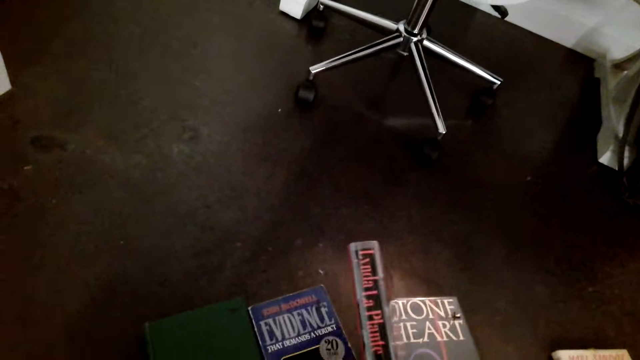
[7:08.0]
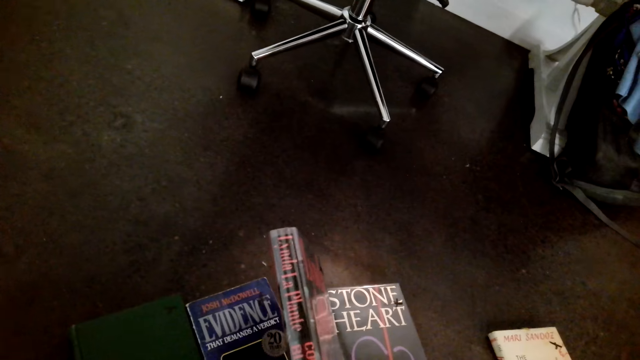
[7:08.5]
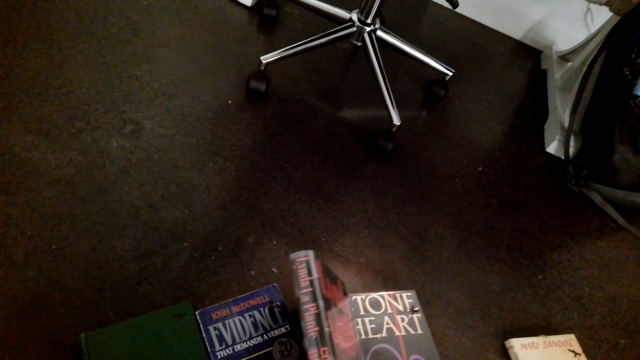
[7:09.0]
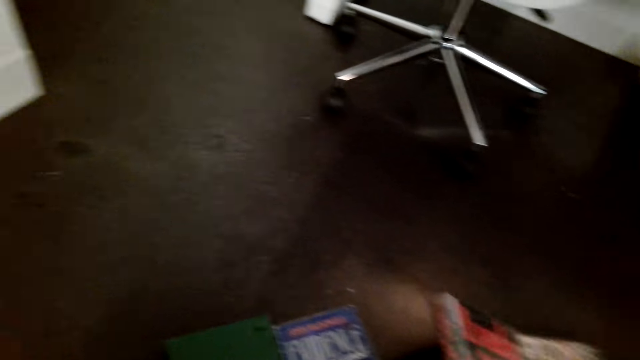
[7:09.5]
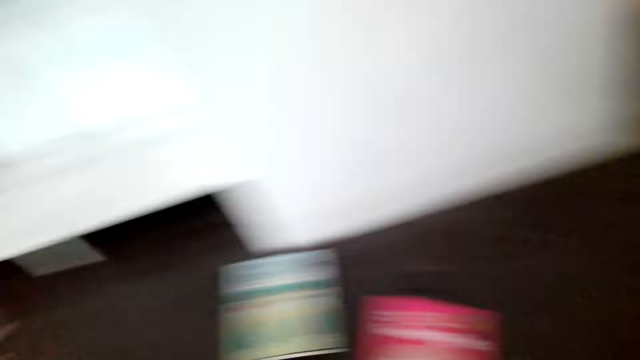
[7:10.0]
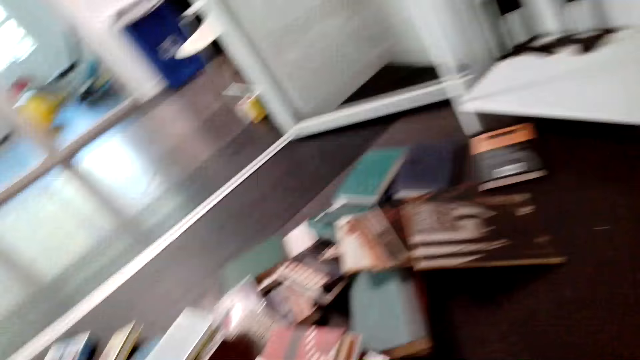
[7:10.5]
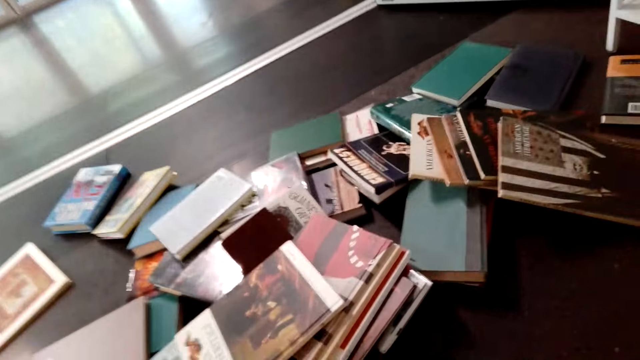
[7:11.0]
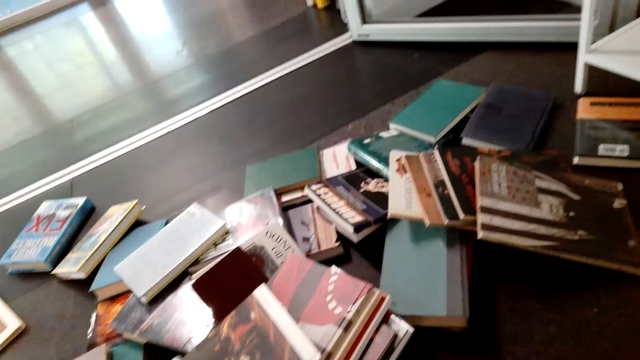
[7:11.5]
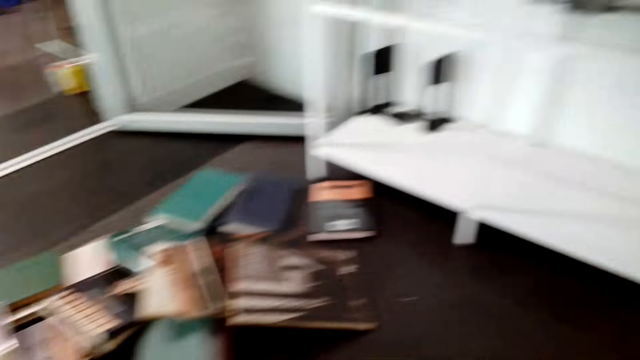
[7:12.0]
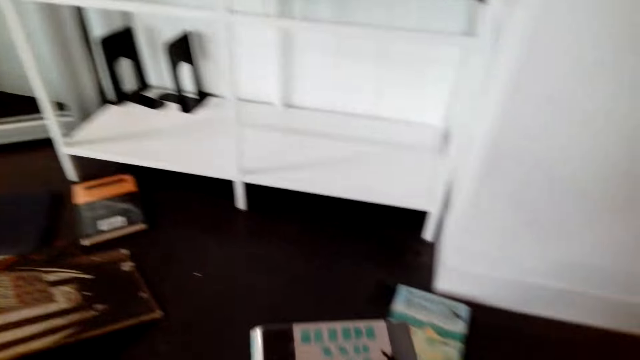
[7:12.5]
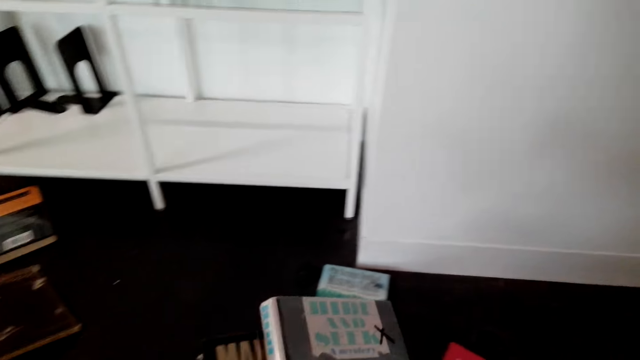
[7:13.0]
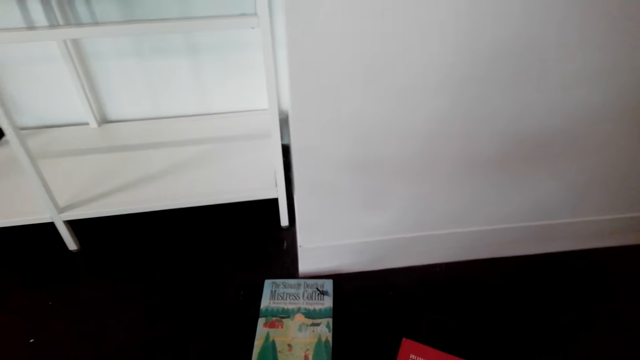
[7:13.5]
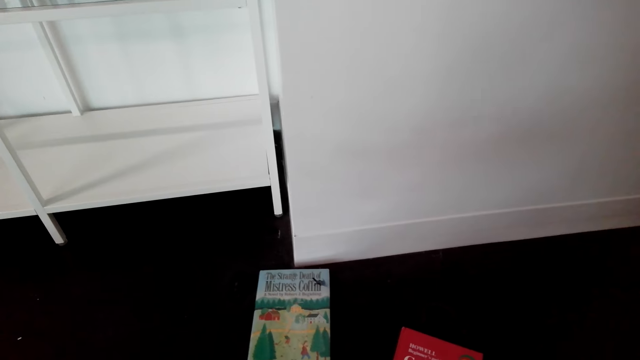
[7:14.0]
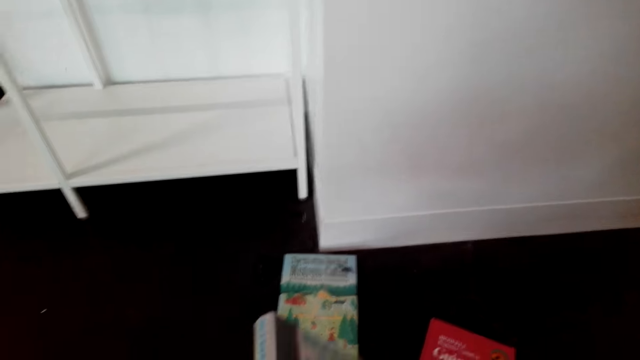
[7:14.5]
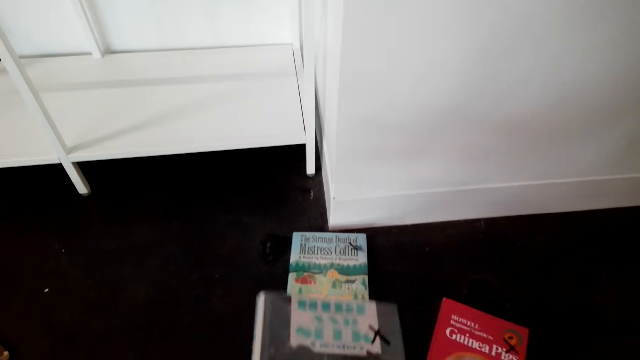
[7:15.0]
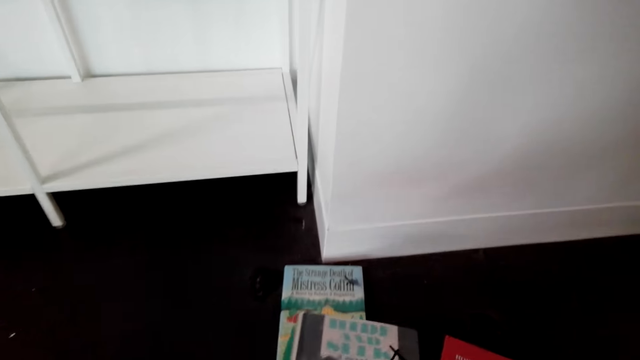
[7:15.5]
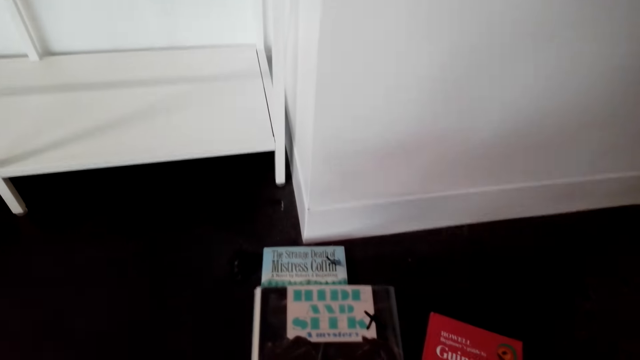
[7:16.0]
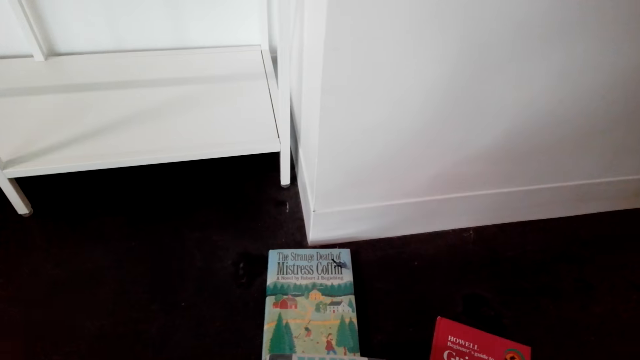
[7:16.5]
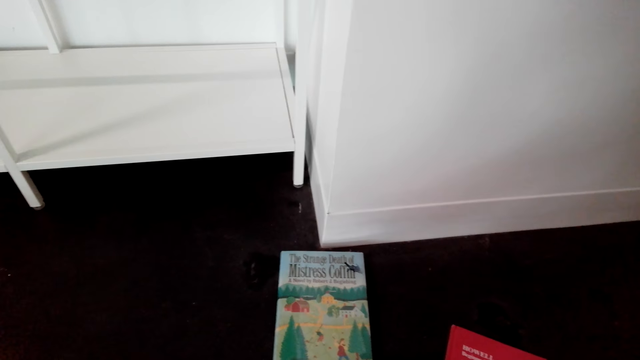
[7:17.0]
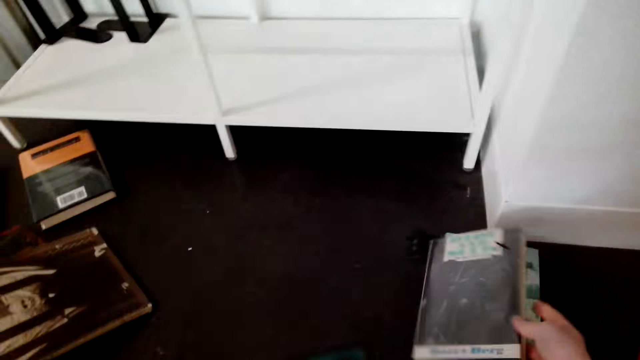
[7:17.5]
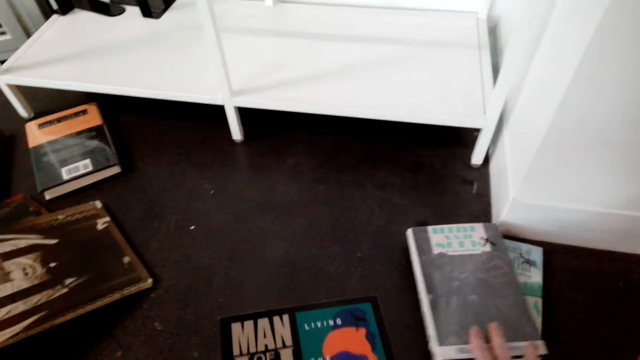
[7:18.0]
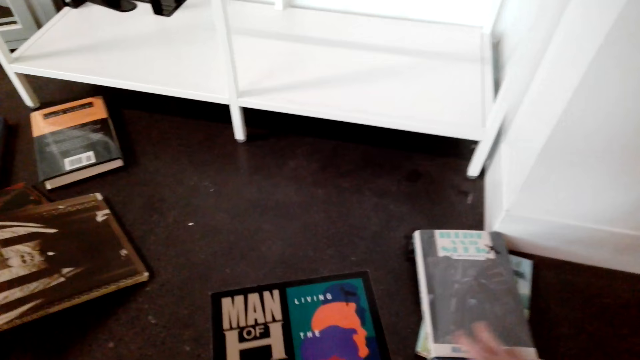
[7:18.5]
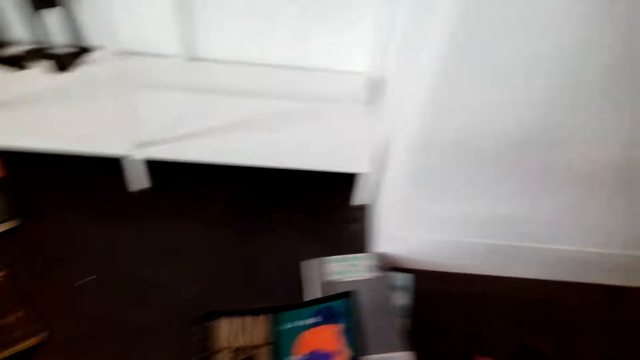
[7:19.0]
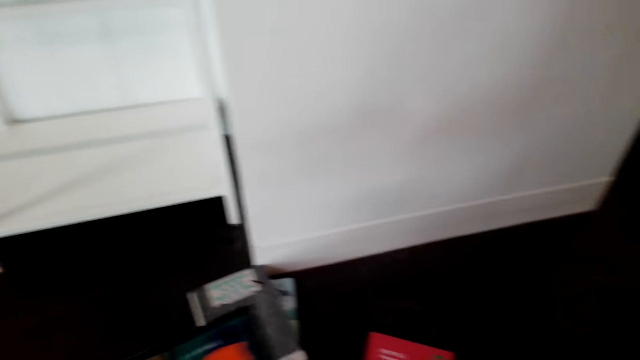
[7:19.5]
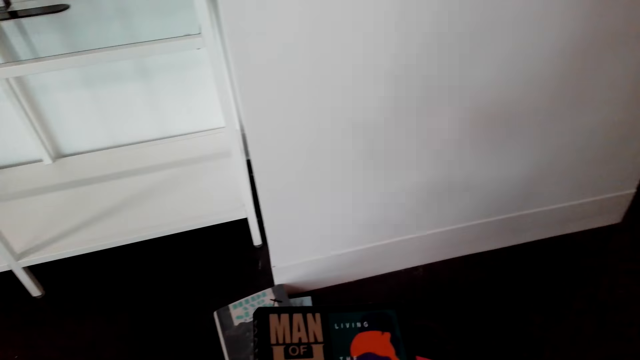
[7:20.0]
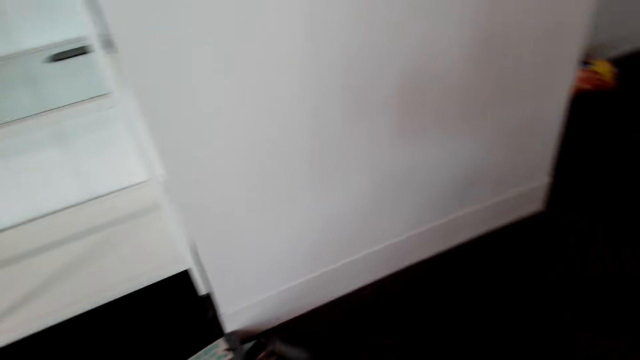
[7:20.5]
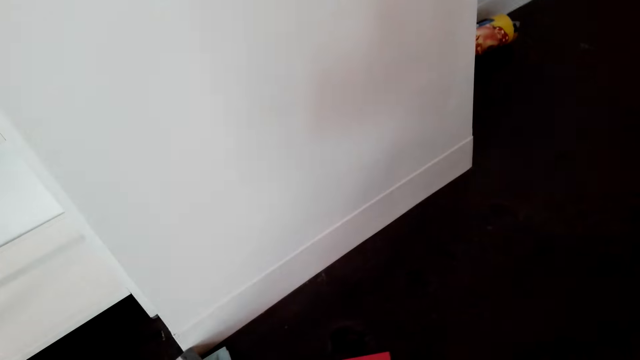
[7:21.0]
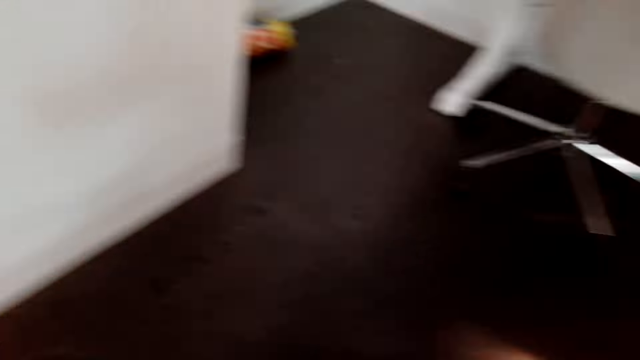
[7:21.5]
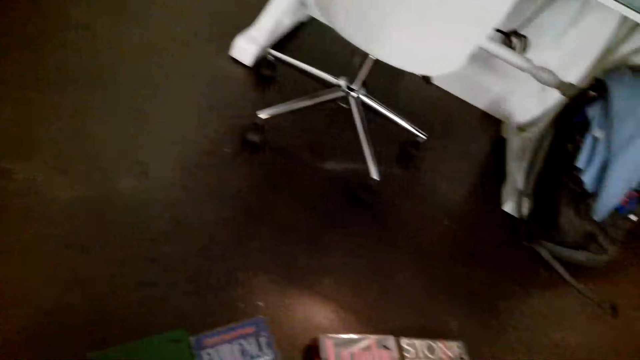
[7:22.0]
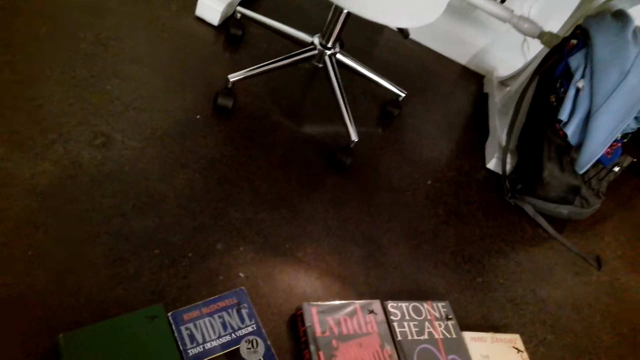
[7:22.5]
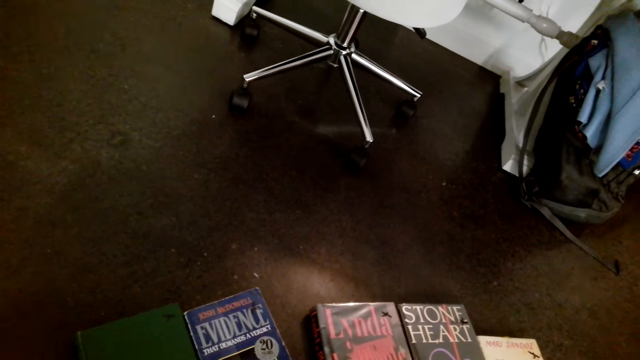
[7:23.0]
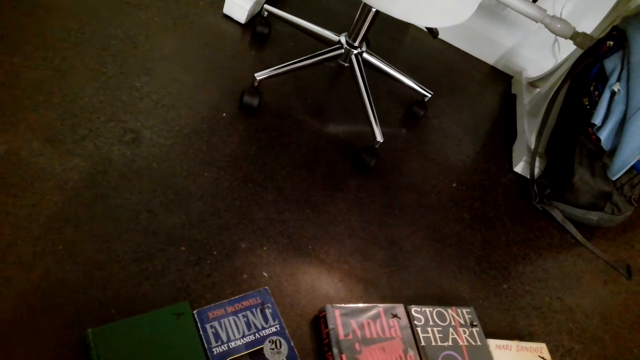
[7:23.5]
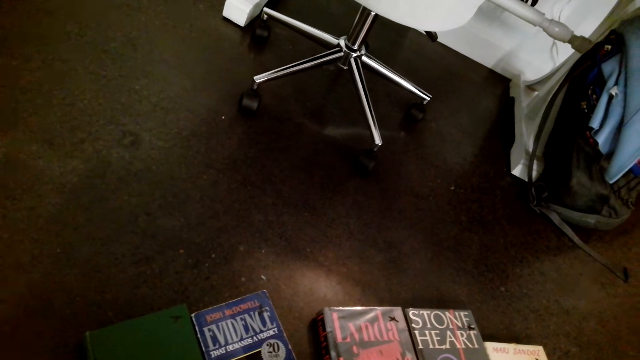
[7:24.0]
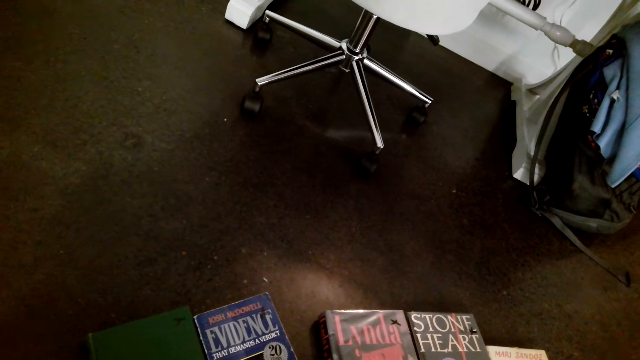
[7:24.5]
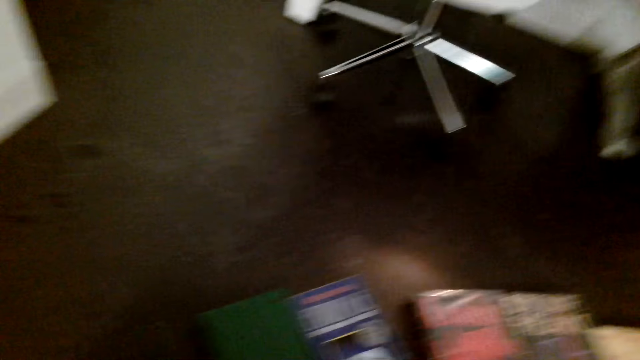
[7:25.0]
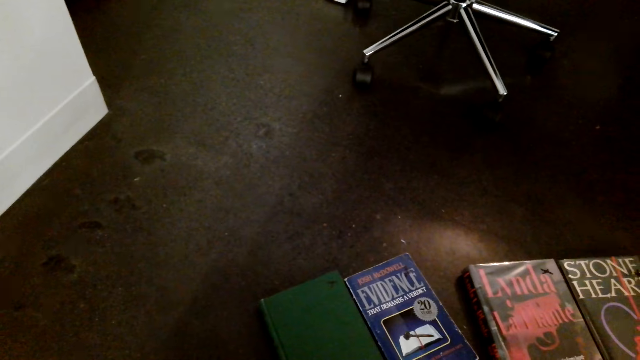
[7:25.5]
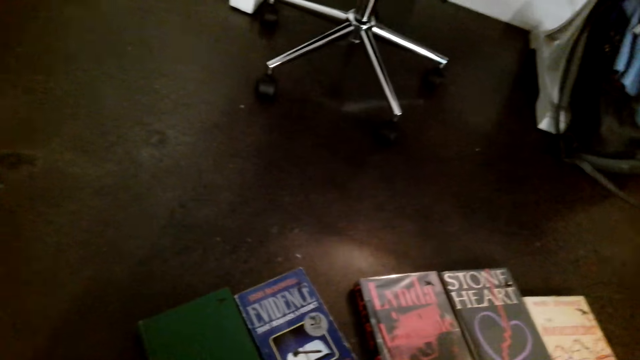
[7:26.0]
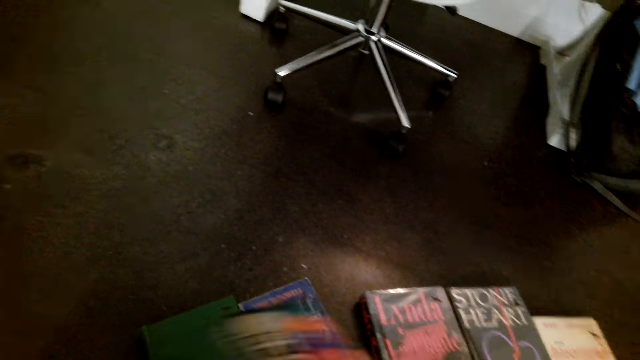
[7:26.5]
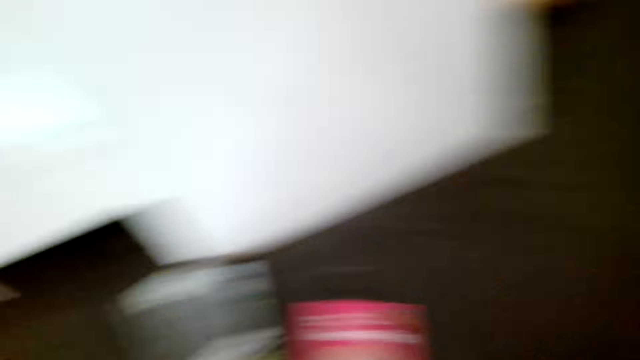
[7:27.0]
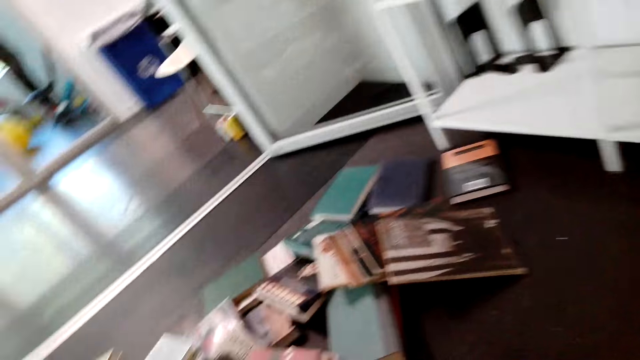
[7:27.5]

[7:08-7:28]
The camera wearer puts down the book. They pick up a book. They look at the books on the floor. They look at the book. They put down the book. They look at the book. They look at the books. They put down the book.
